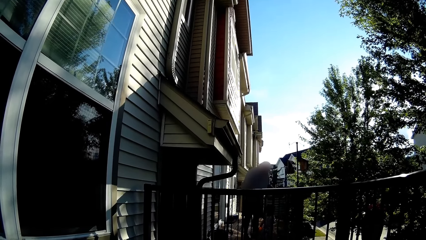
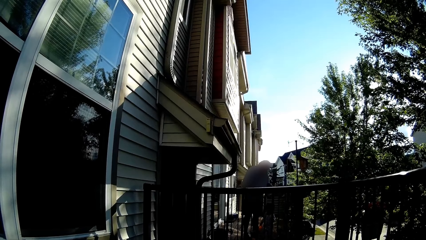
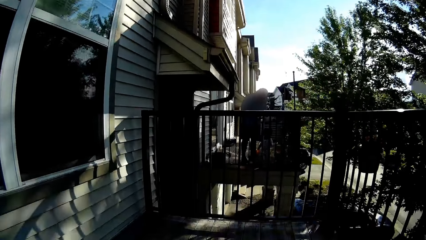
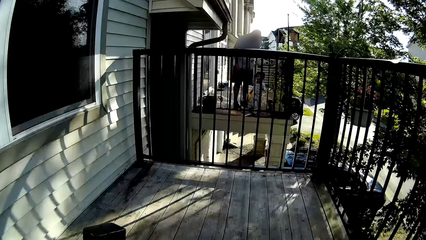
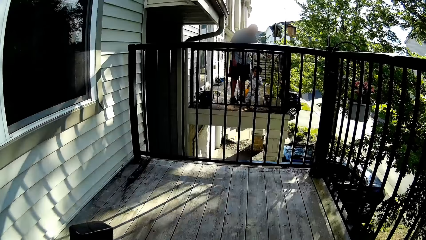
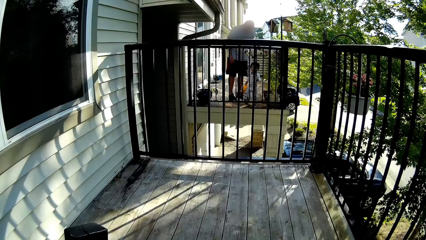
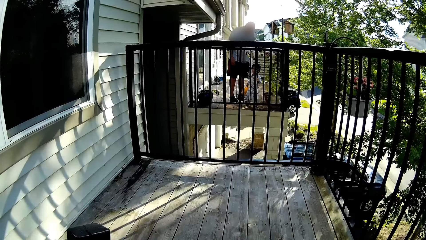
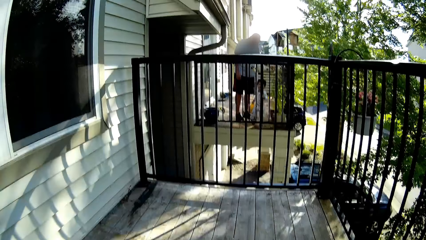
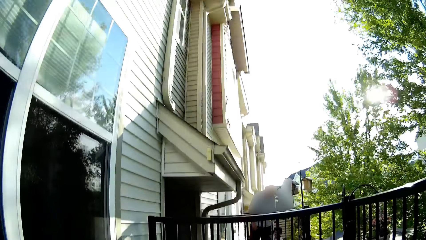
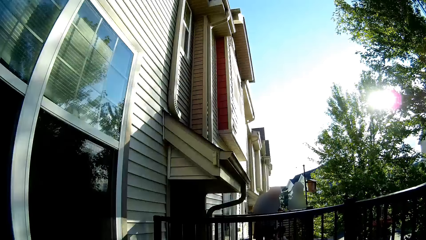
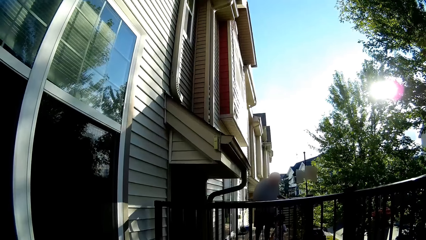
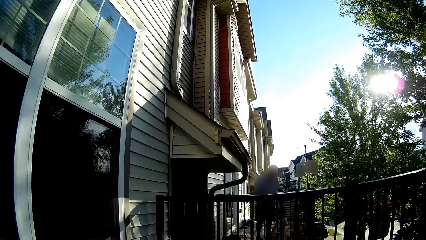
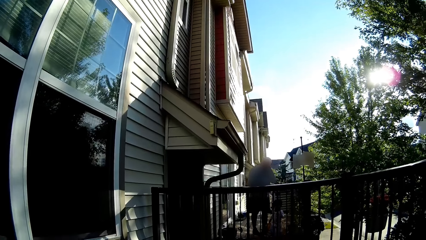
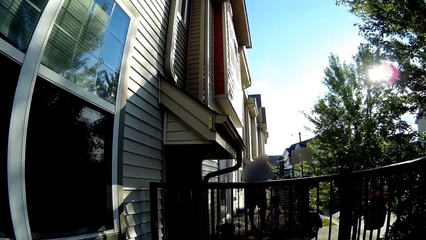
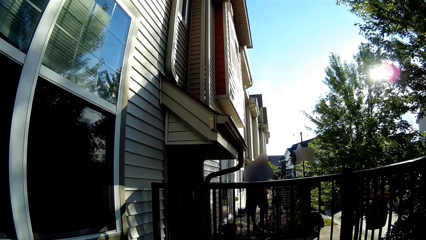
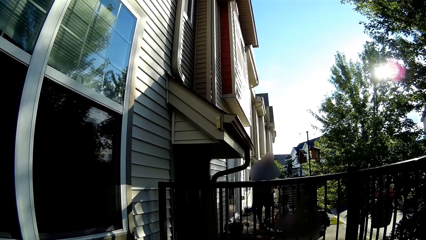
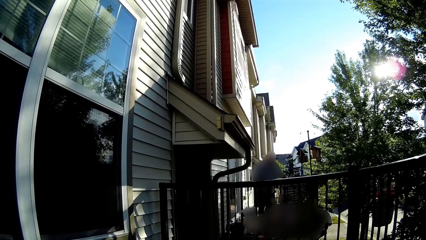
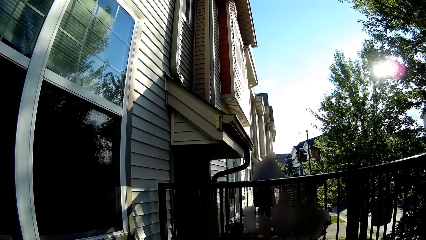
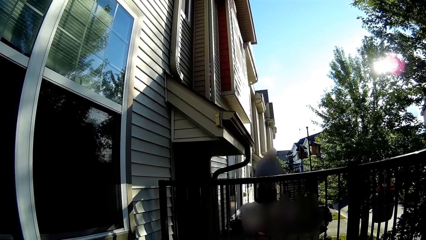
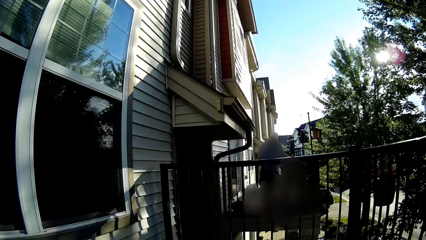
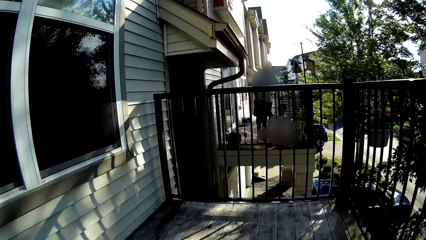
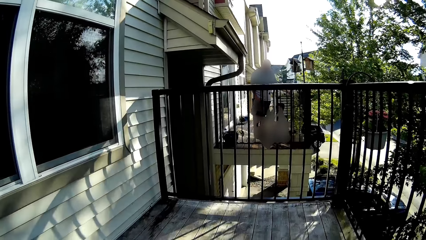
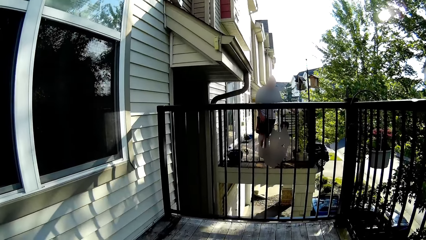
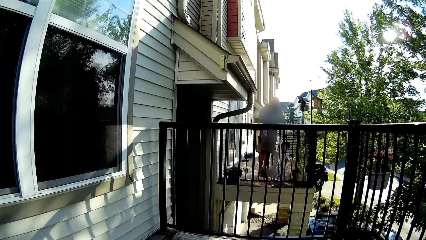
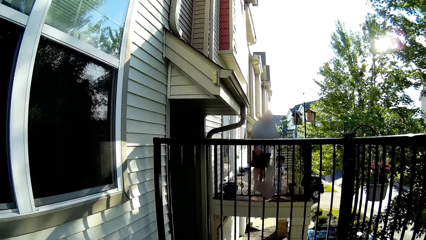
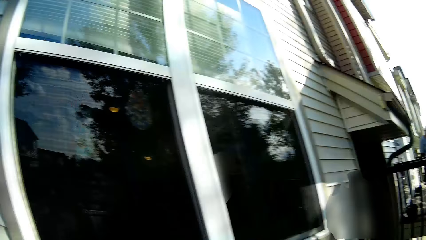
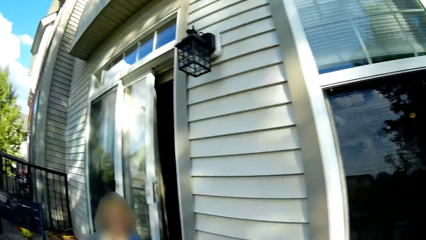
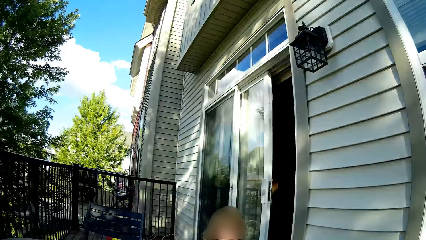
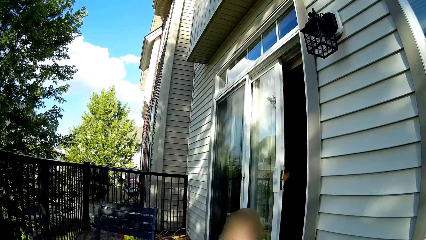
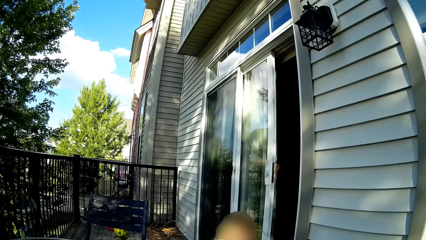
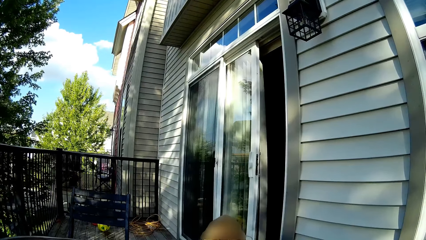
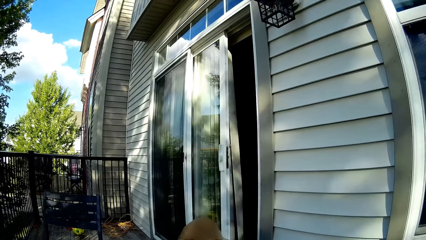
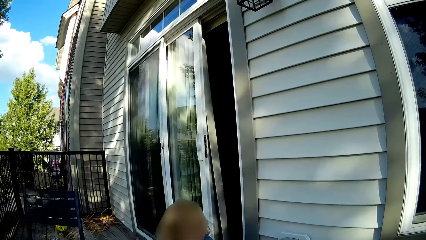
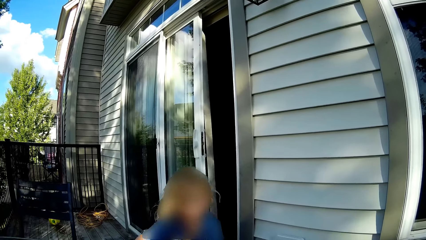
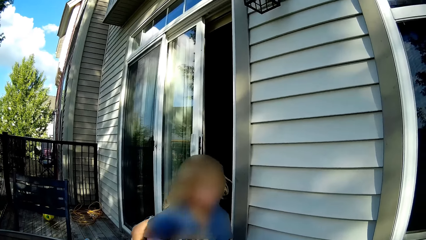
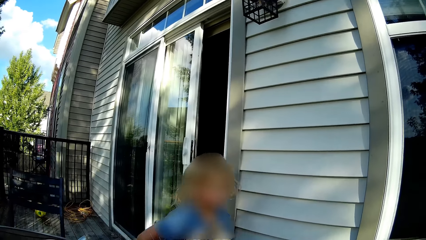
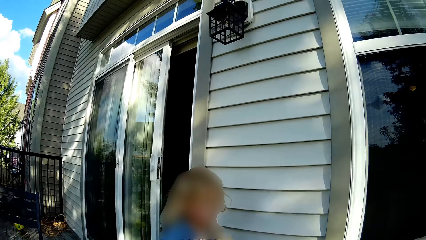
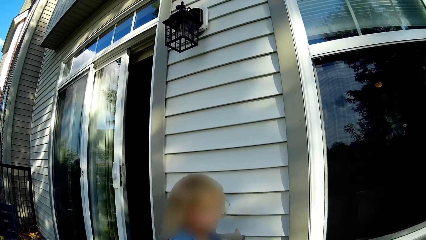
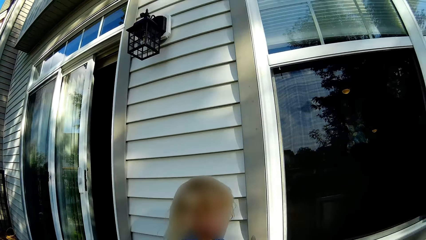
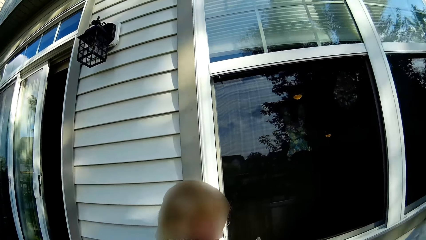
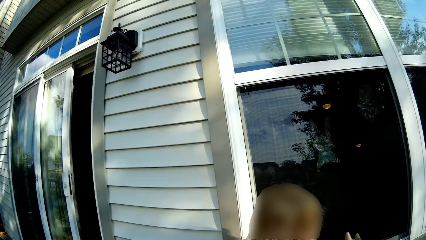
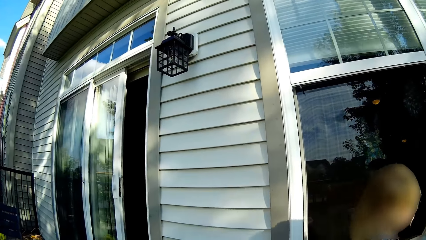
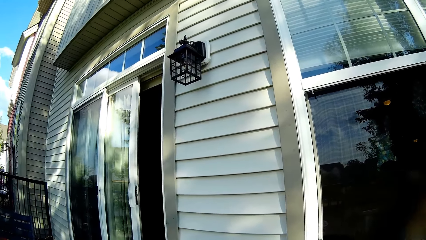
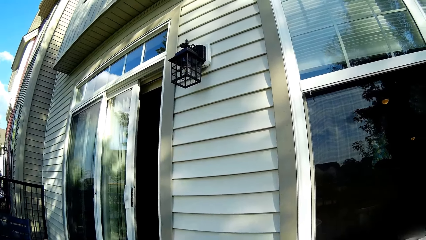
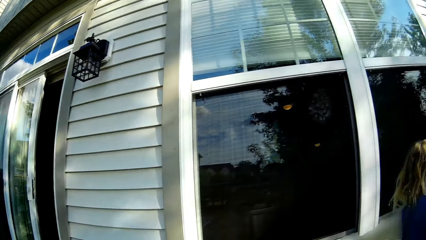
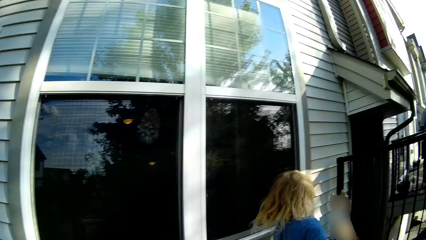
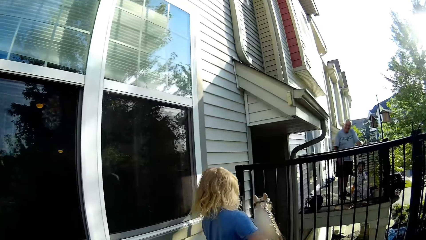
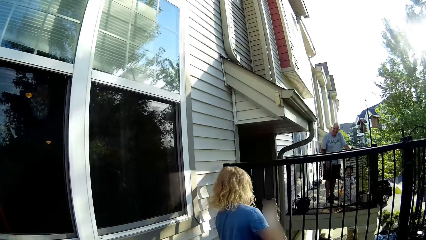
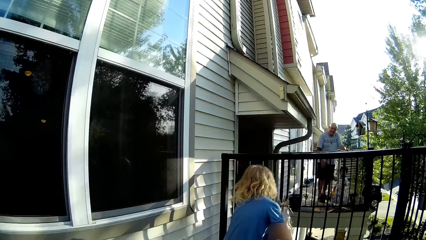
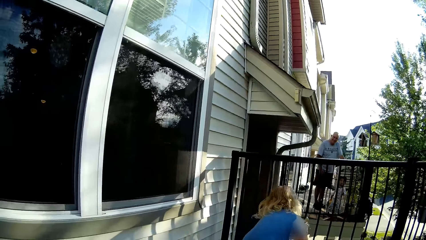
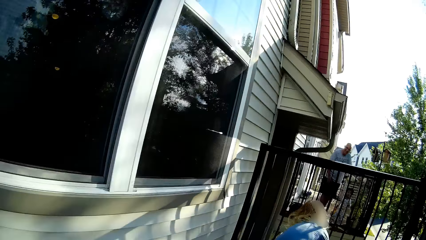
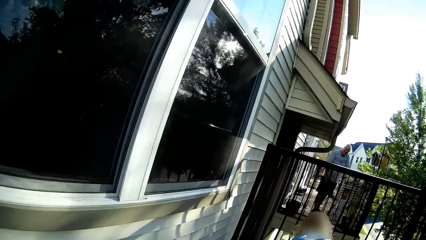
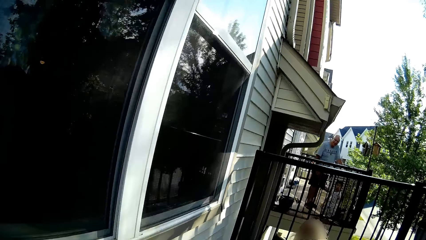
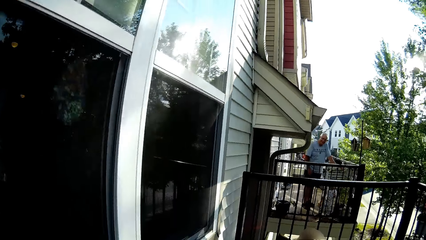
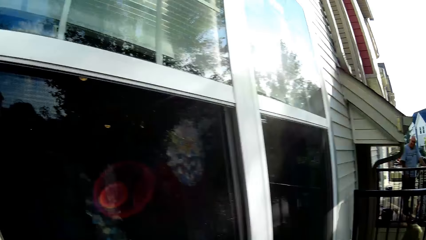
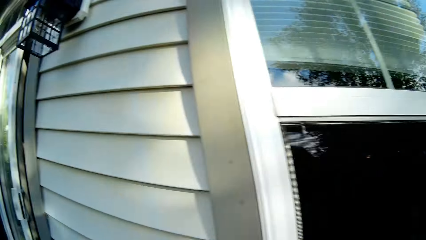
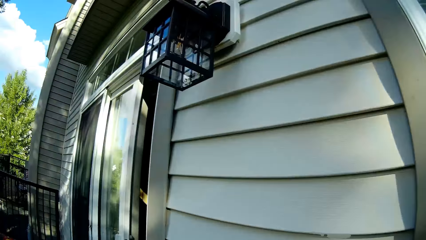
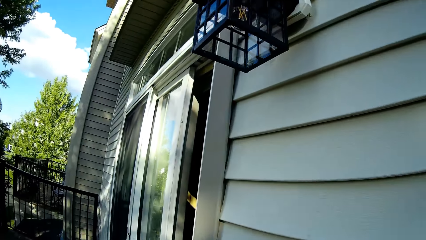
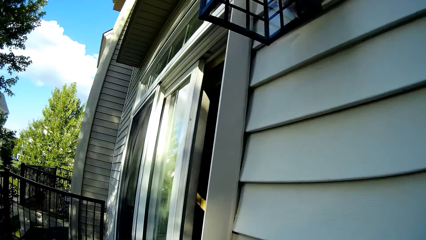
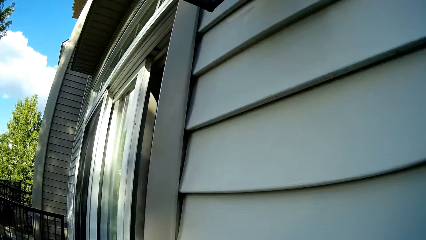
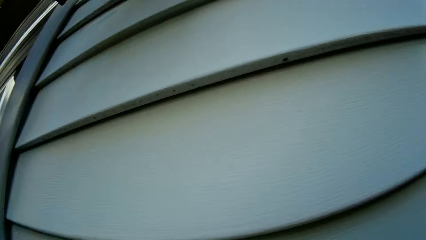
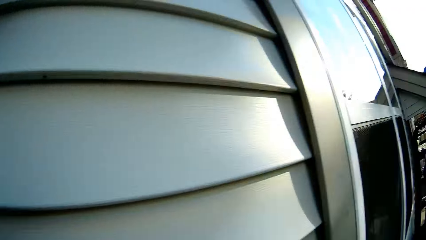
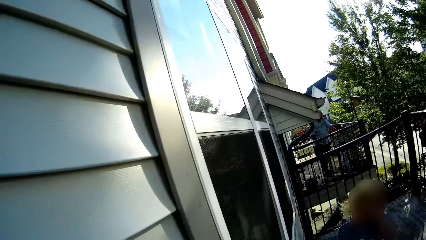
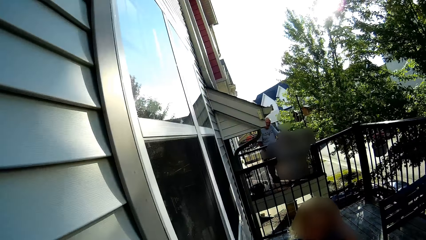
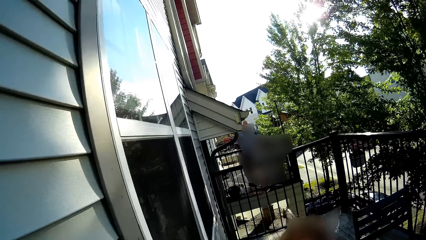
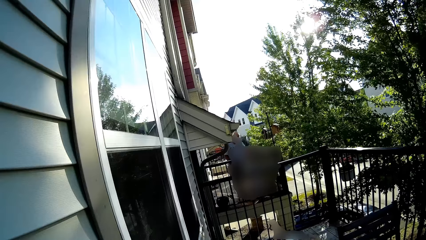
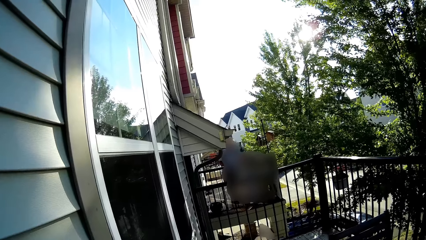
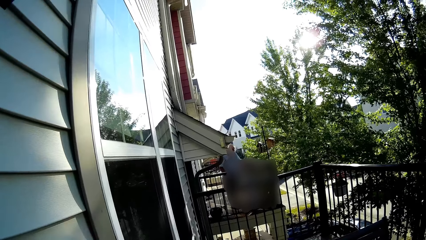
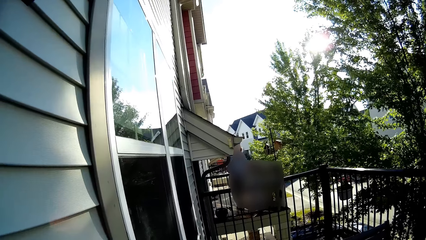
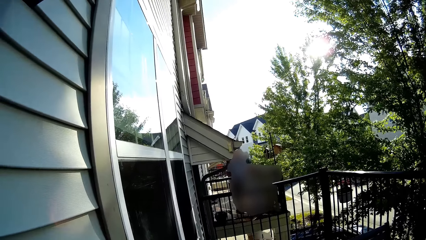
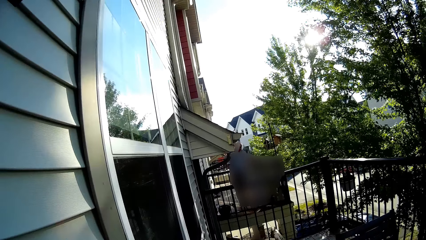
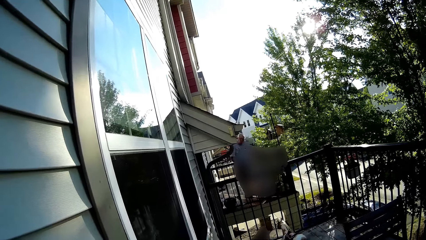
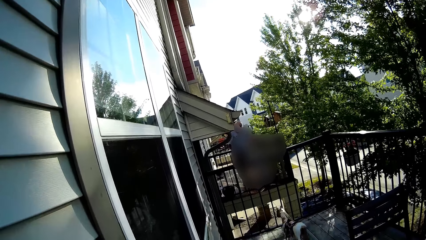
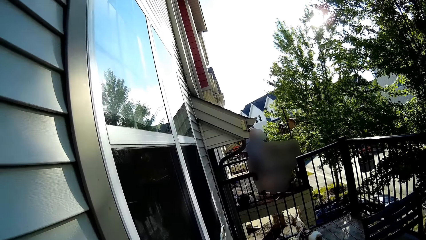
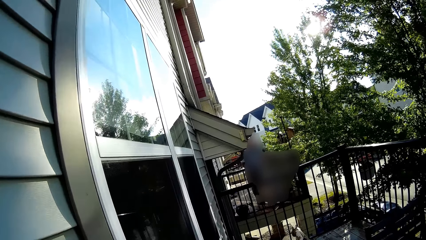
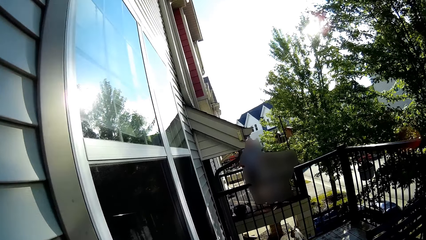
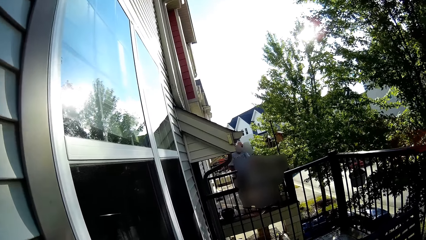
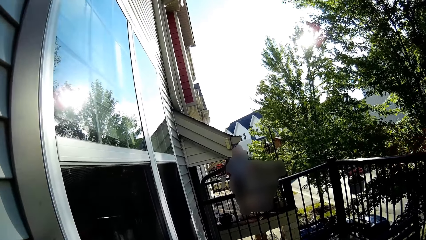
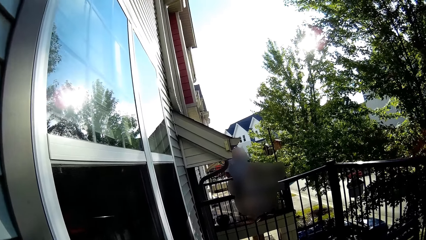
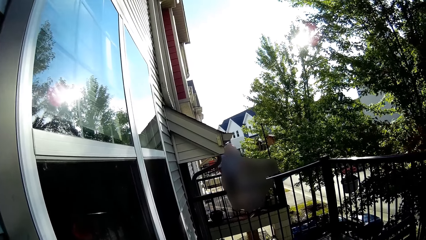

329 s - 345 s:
A girl picks the toy horse with her hands. She picks the toy horse with her hands again.
